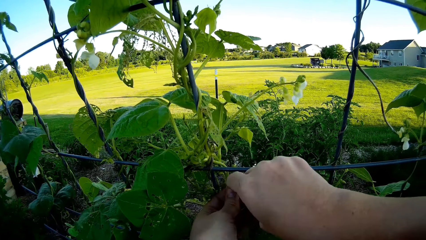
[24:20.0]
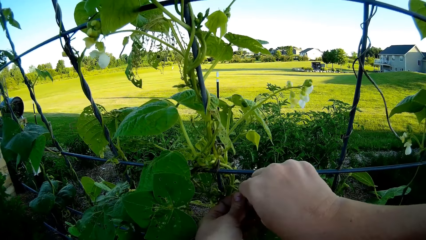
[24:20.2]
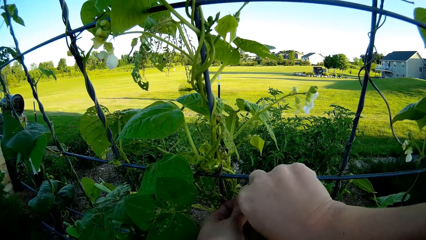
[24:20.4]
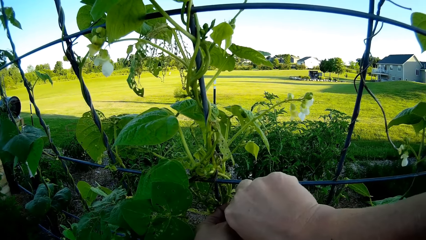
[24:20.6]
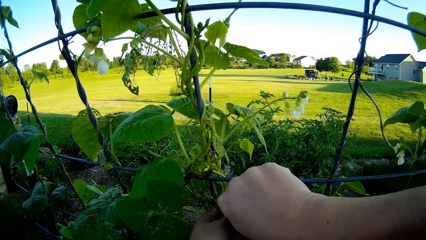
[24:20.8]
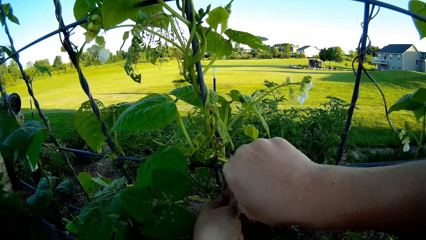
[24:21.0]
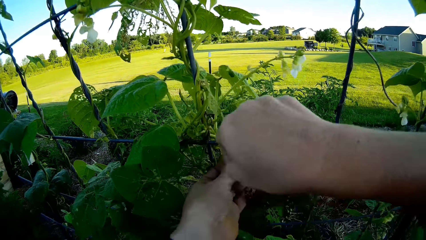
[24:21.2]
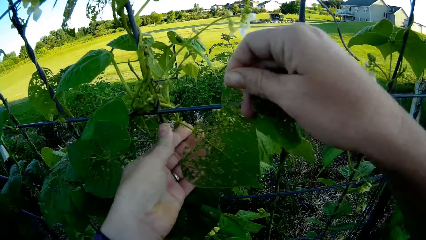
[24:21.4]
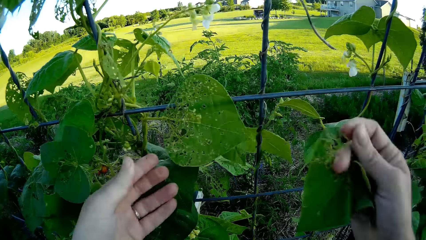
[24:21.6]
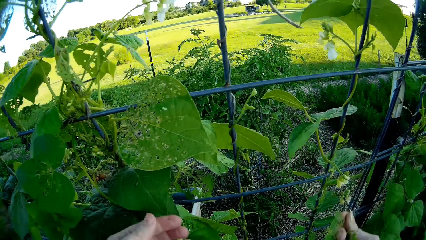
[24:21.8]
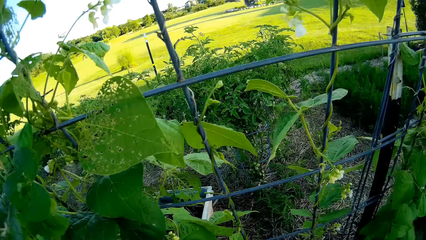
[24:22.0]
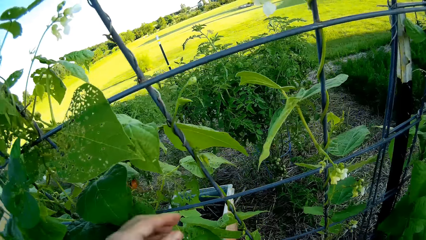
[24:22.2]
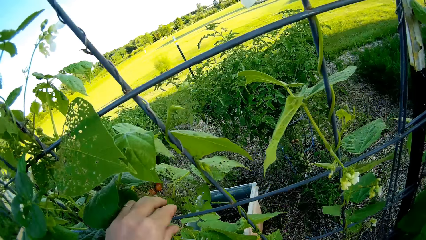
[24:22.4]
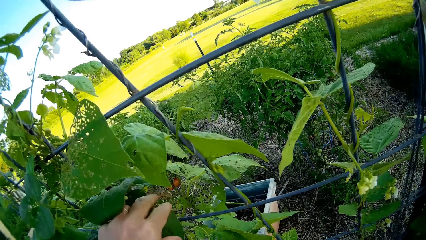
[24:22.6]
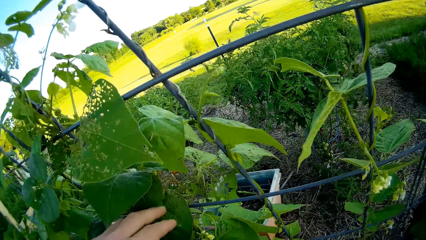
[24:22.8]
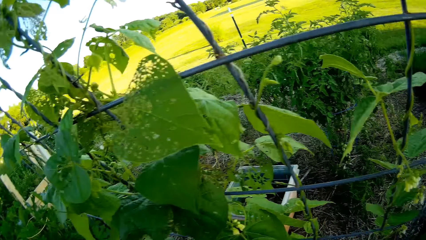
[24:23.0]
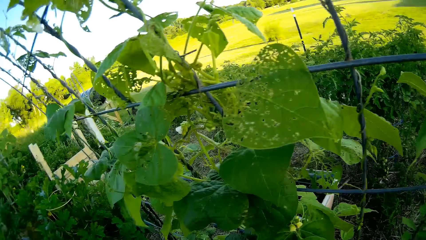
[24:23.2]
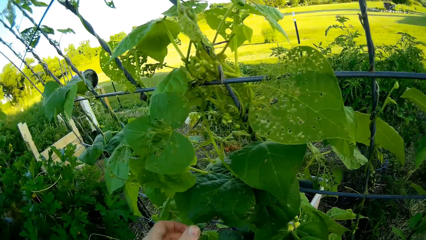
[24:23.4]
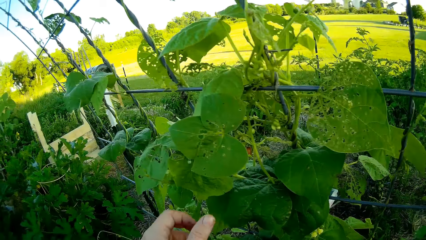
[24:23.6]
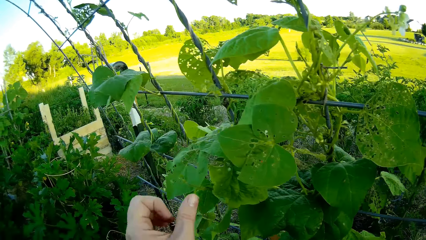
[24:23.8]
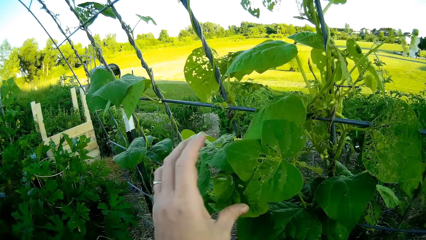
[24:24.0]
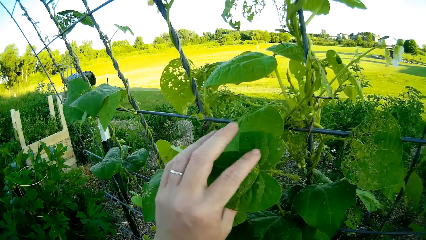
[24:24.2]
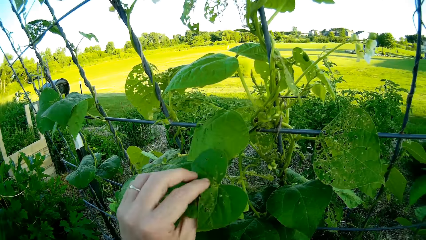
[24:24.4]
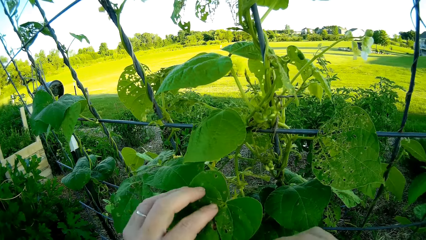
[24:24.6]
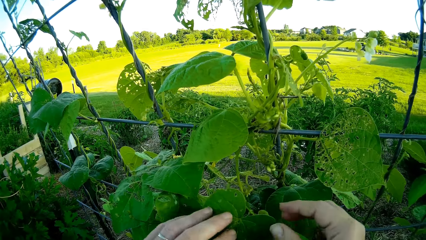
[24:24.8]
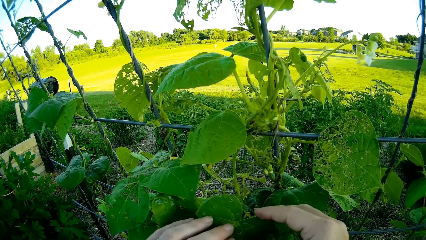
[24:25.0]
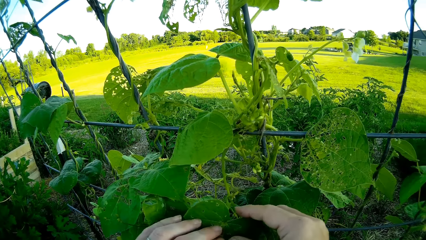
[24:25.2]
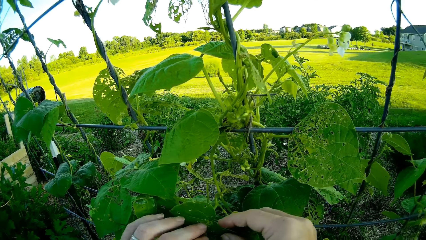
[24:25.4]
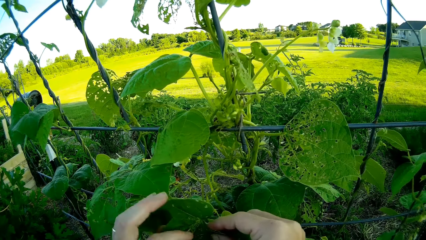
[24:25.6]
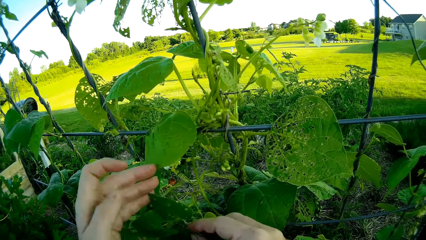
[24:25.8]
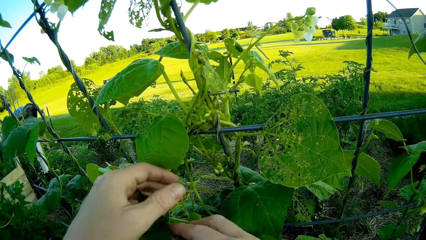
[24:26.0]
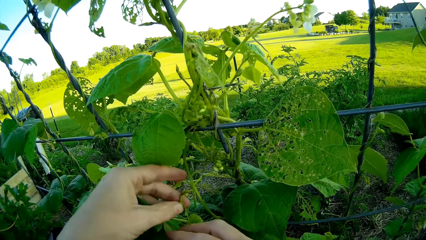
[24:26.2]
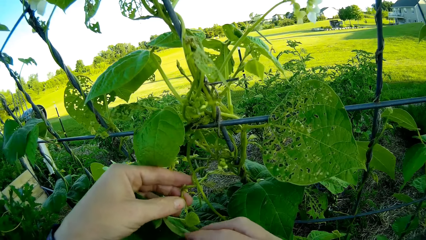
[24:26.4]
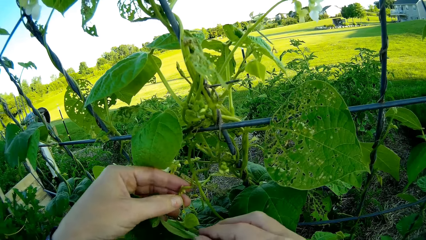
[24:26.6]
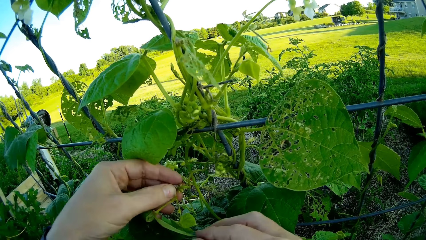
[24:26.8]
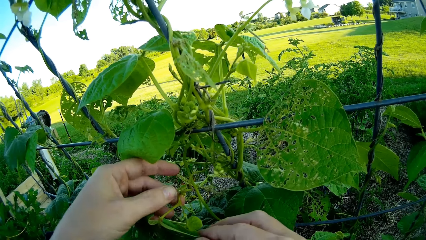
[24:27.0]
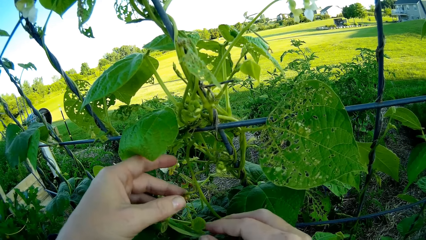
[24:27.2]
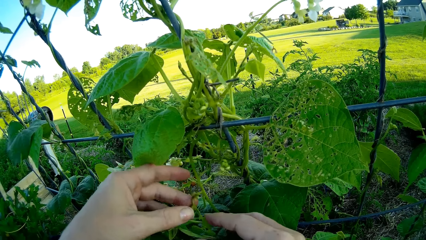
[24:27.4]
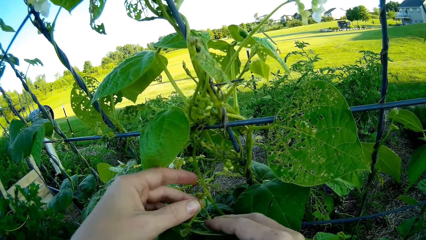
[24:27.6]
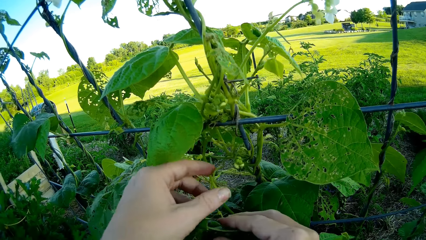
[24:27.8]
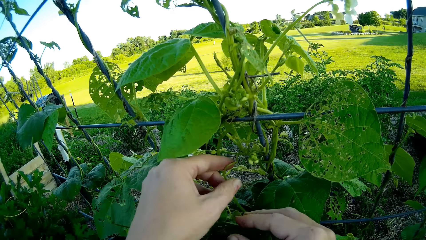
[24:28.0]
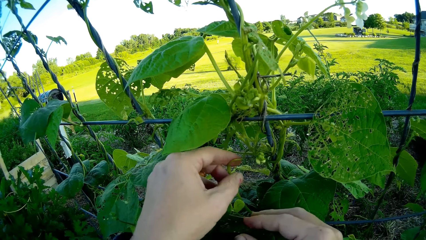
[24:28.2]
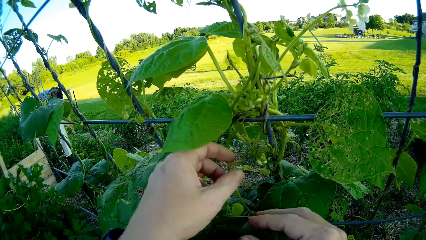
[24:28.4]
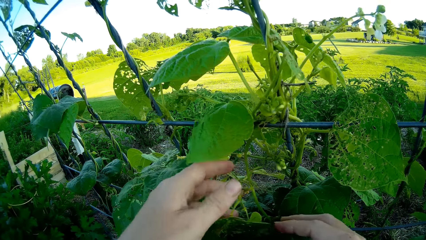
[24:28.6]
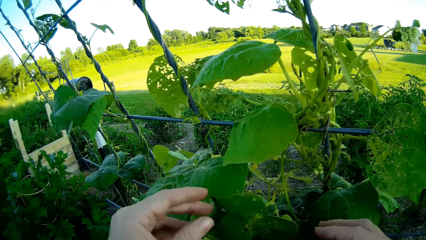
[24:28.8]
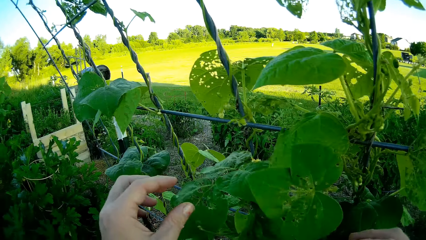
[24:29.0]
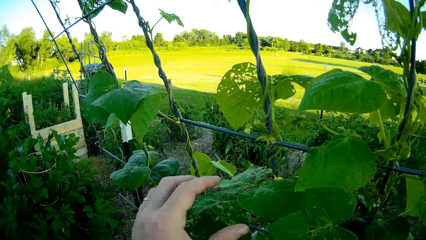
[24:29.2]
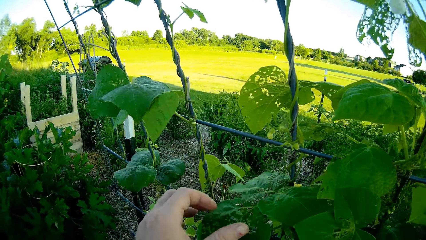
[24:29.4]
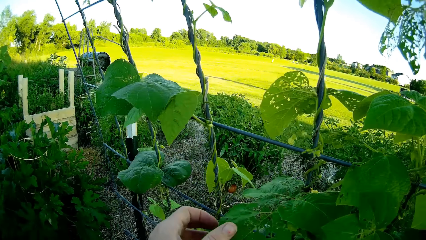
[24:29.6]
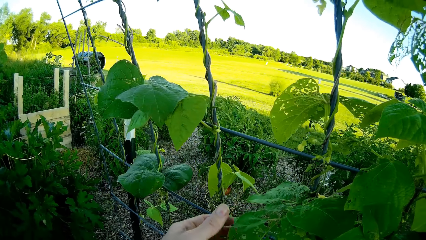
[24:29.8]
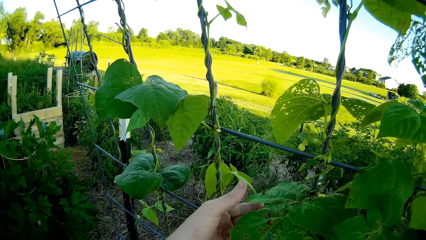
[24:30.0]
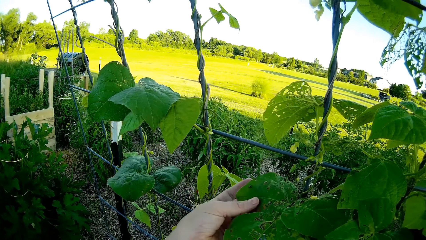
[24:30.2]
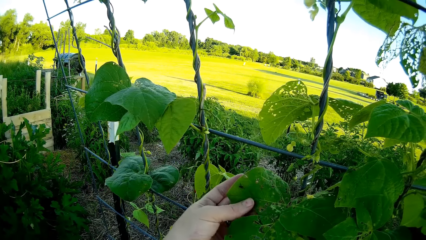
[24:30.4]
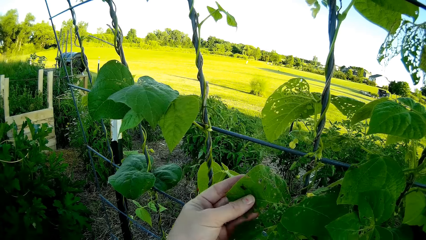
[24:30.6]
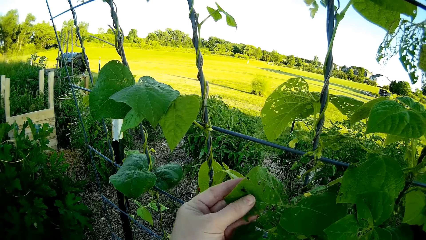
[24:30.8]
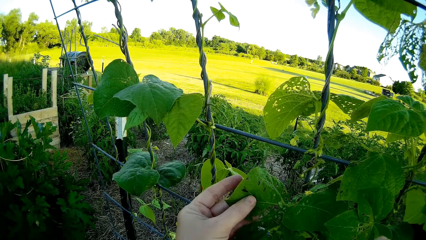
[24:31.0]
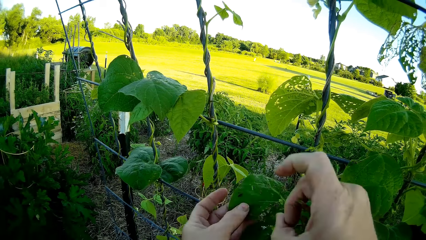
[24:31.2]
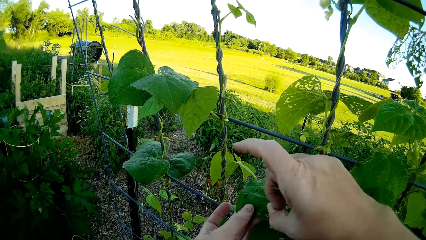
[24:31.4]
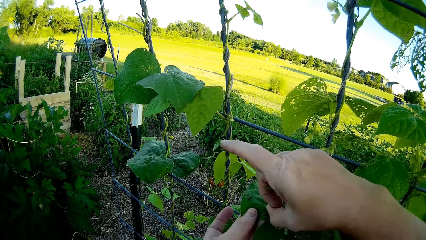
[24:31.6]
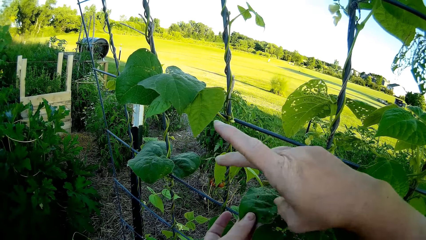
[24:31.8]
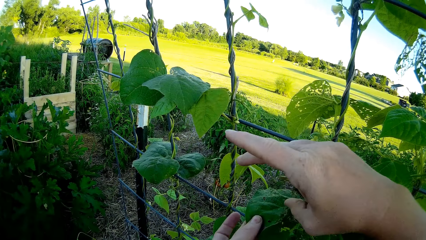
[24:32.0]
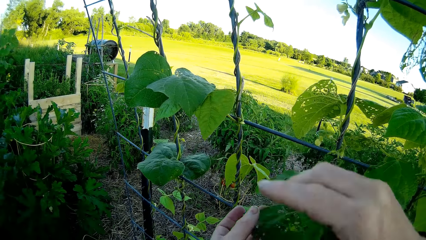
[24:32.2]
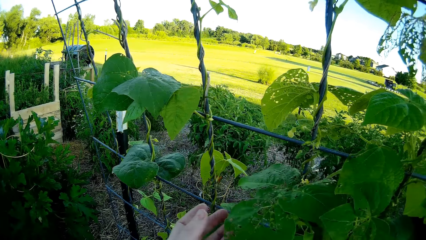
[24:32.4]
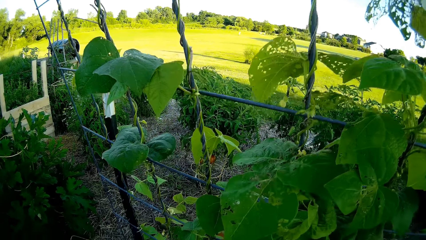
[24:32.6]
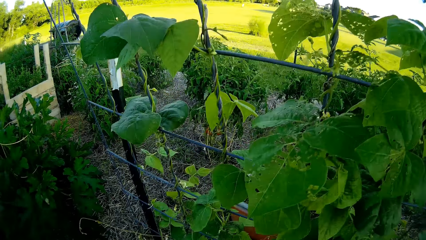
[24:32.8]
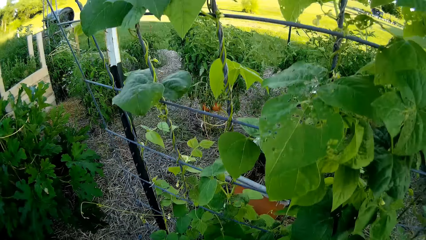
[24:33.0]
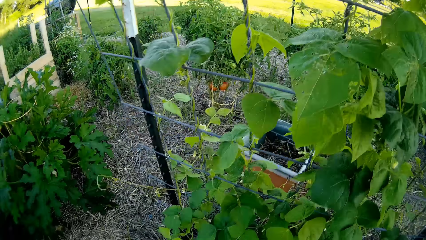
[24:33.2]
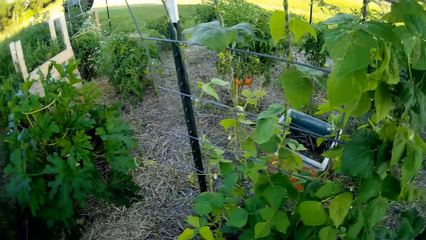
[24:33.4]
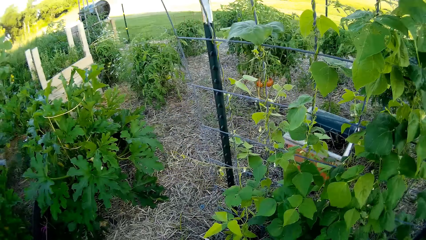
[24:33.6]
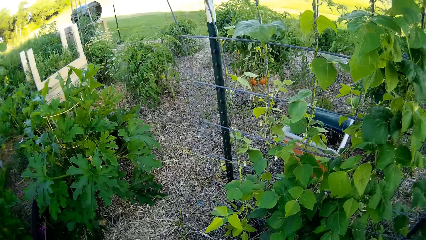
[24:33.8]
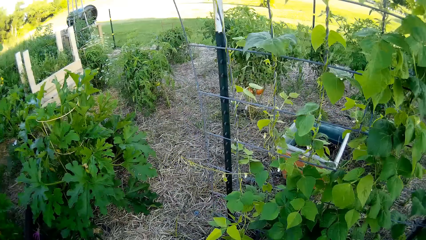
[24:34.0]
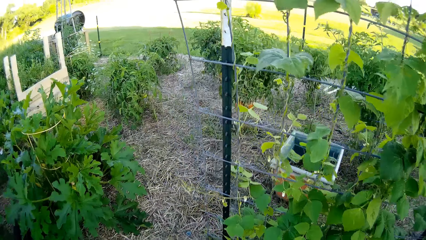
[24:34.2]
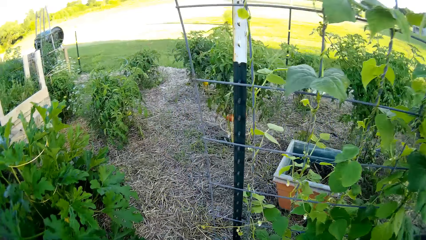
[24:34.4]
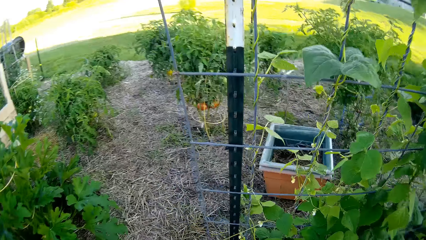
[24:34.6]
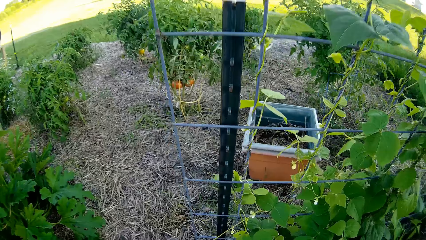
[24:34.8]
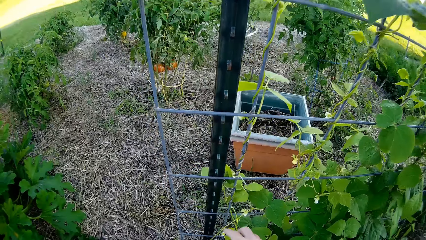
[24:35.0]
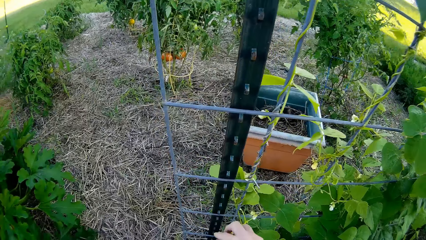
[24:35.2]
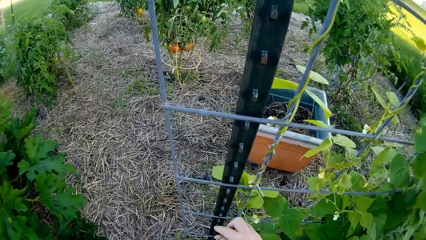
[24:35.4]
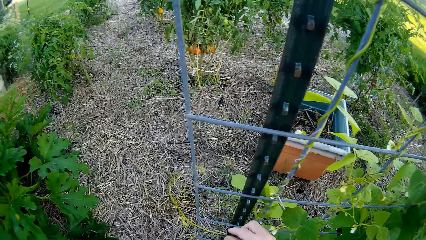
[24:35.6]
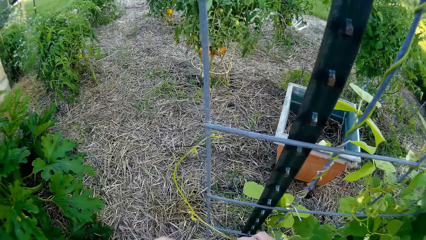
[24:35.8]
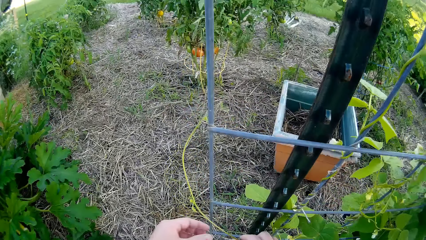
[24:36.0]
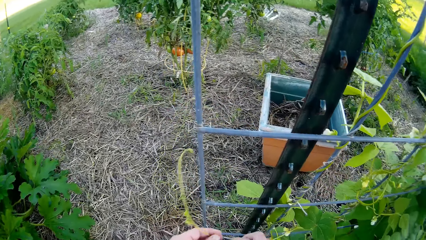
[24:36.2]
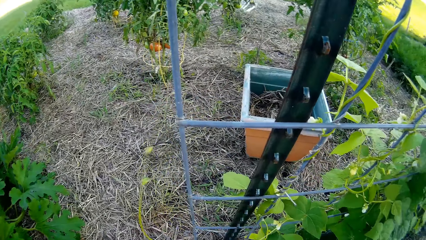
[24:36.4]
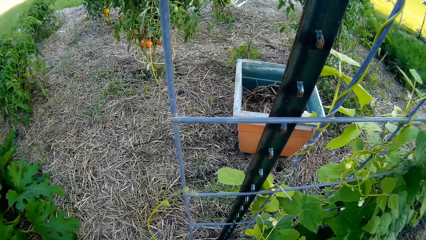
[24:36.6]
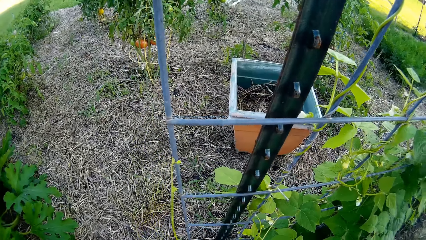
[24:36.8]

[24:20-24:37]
The camera wearer touches a plant. They walk across the garden.
